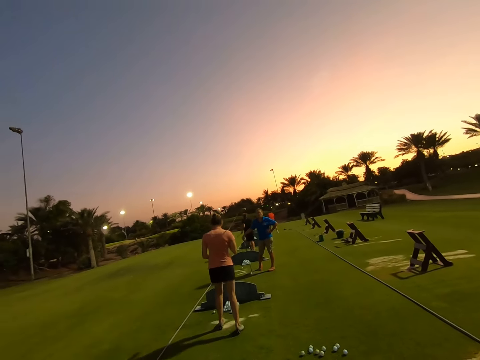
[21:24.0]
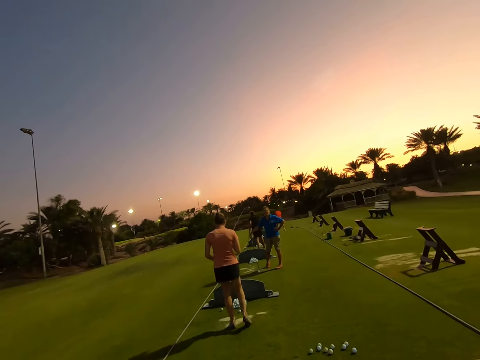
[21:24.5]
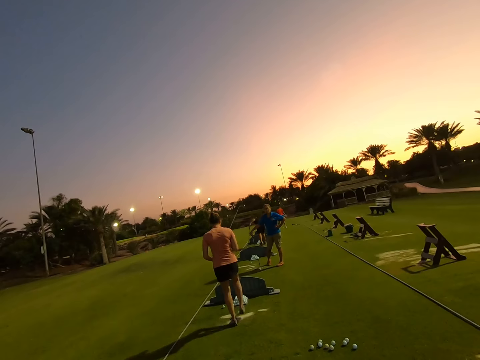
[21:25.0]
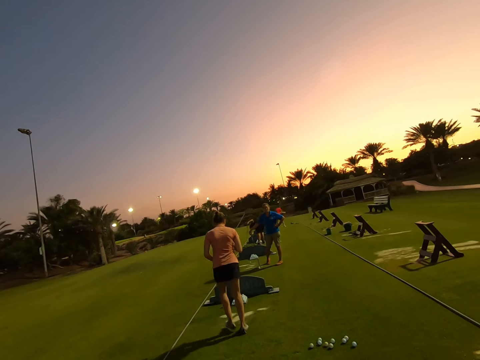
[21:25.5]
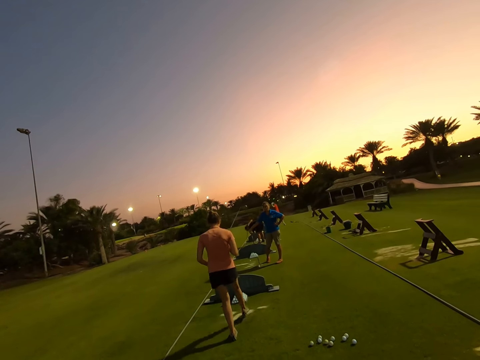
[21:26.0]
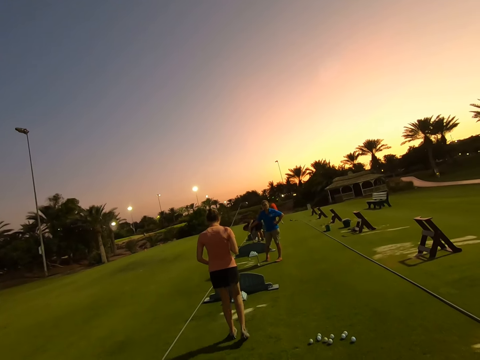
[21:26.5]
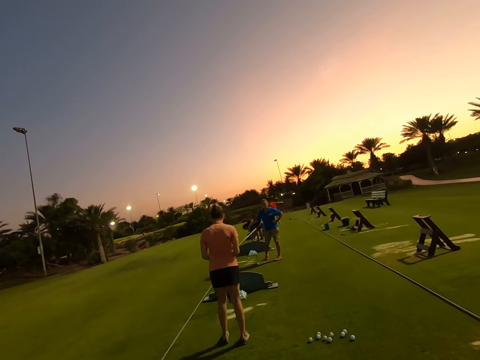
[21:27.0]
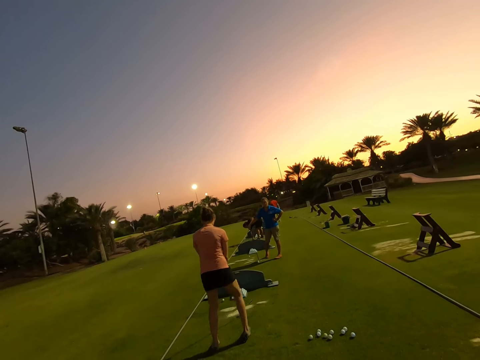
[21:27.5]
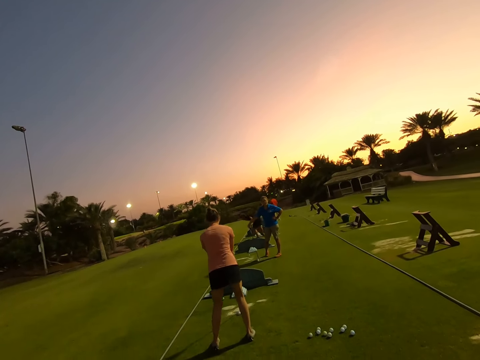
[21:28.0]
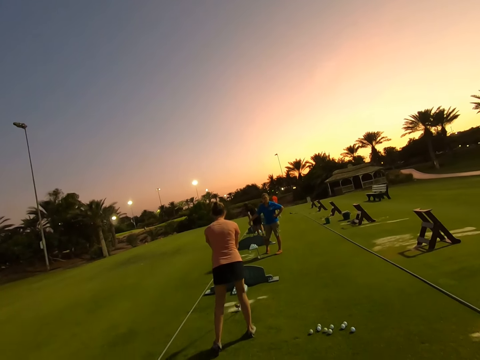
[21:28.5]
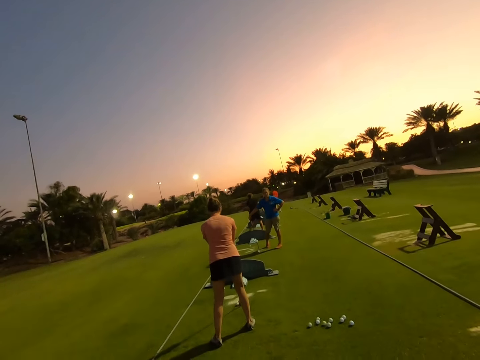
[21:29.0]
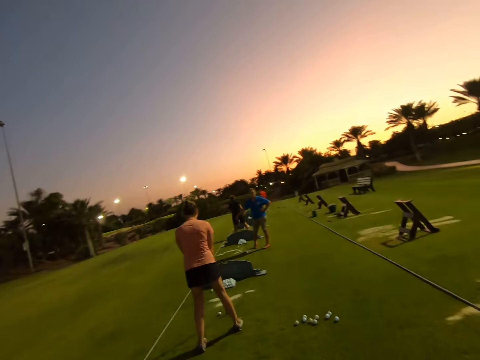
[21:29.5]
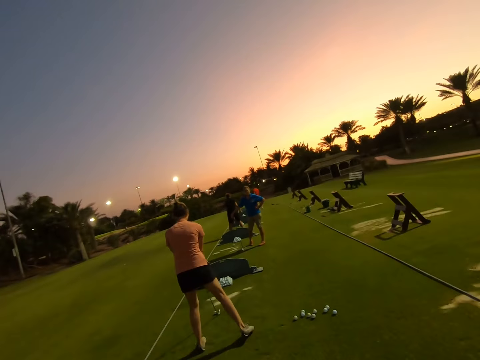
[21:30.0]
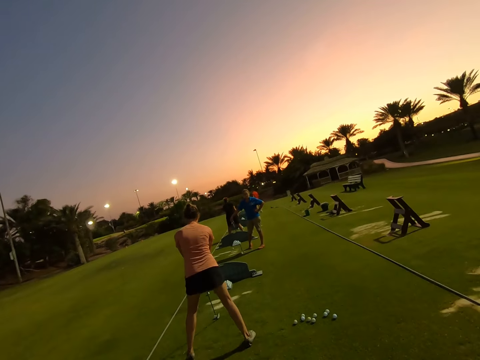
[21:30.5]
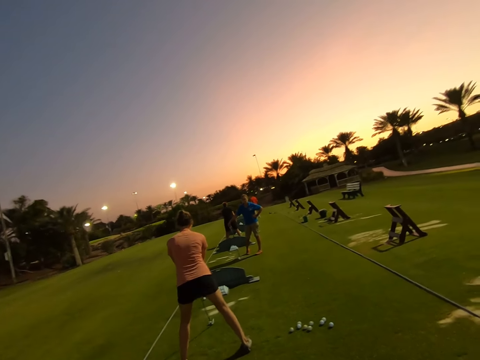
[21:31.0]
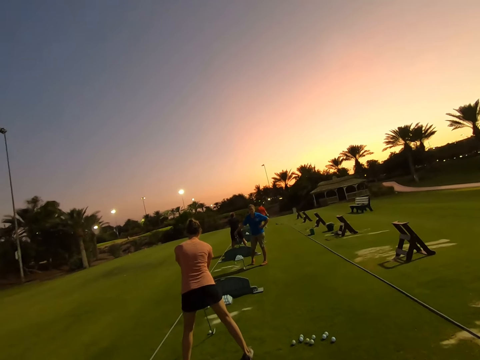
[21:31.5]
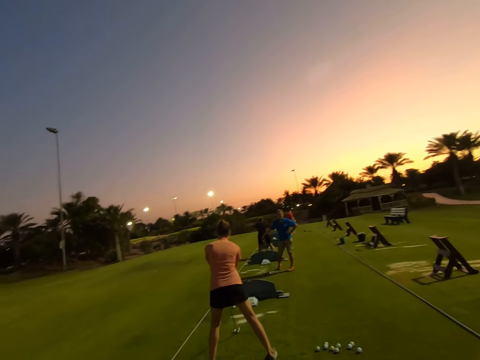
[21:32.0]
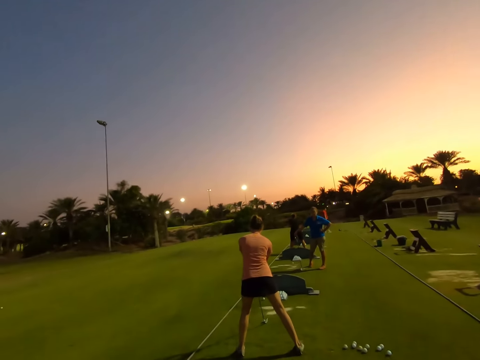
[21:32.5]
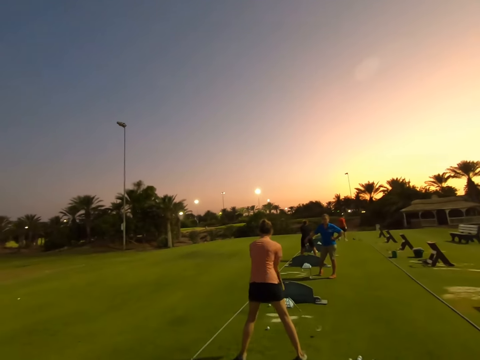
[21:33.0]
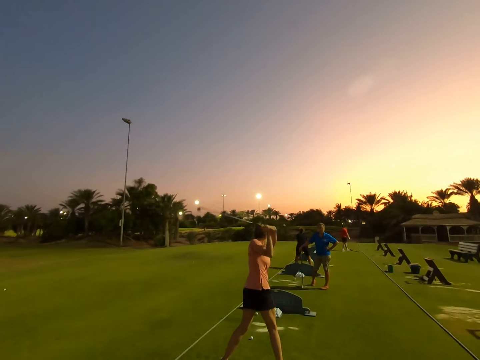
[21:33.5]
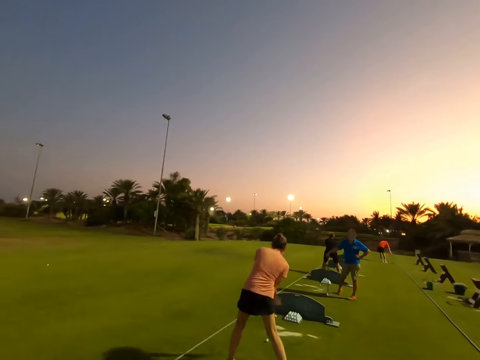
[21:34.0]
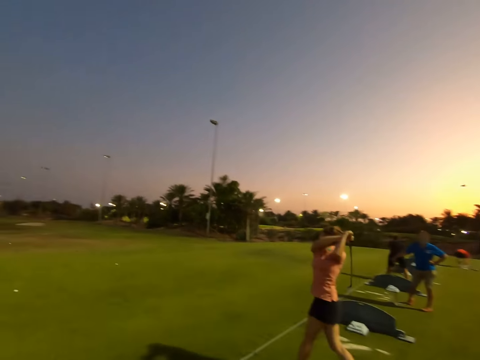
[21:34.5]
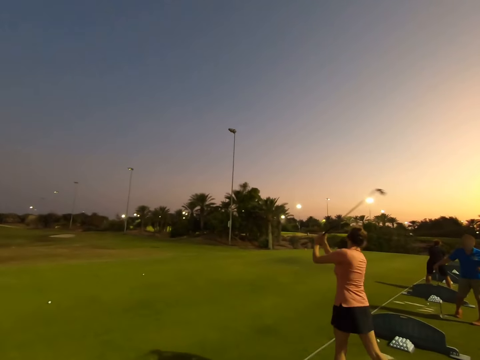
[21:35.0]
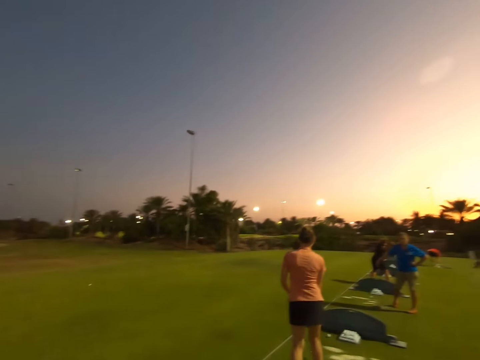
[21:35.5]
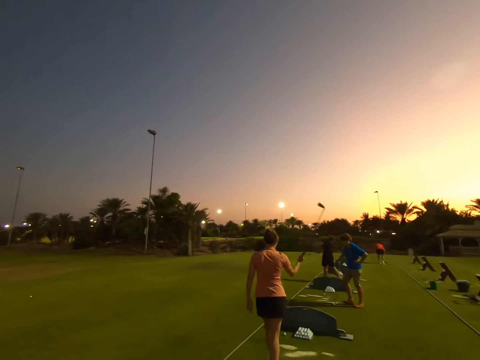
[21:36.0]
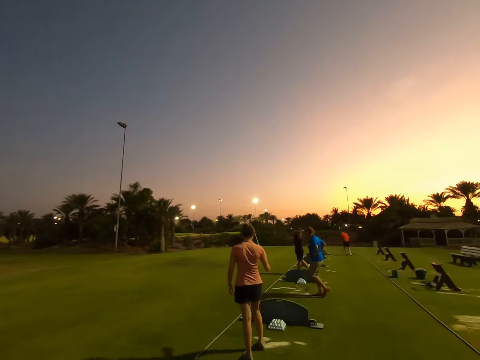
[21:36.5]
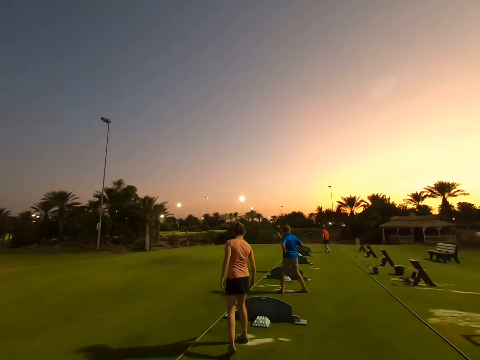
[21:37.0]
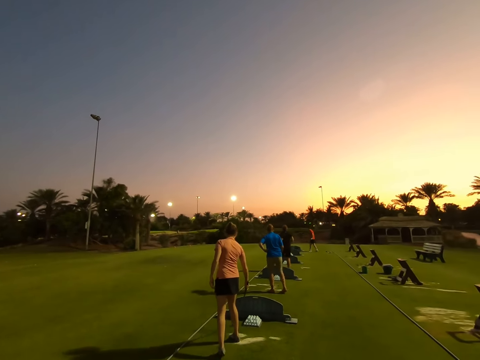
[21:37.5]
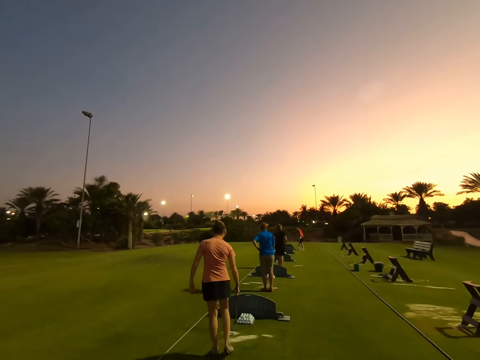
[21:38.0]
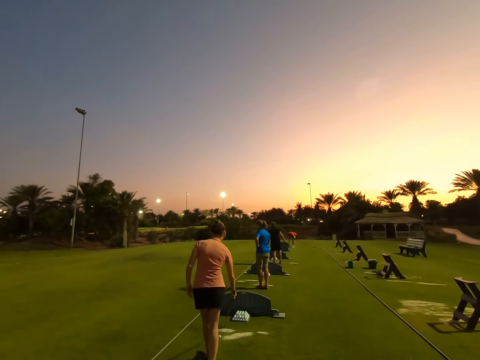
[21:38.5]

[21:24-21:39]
A woman kicks on something. The woman sways the stick.

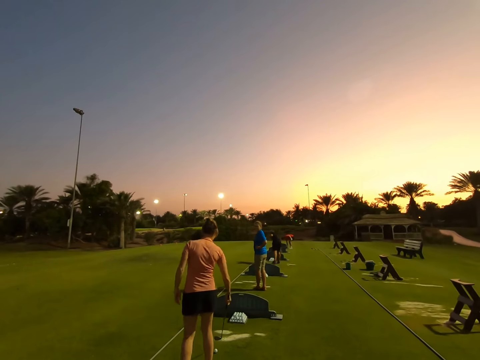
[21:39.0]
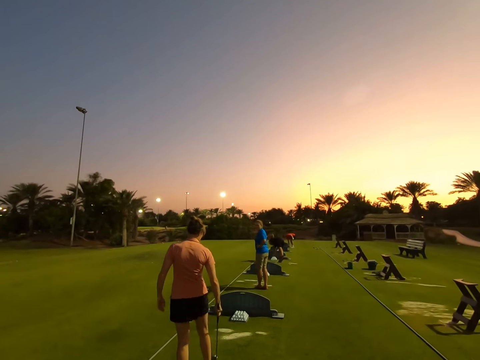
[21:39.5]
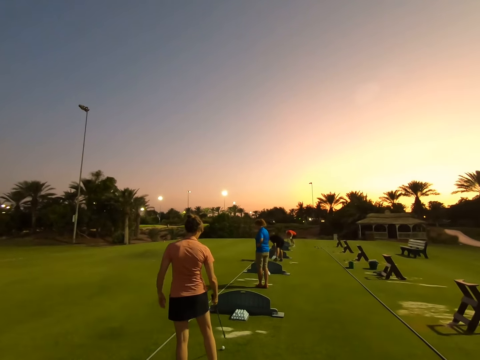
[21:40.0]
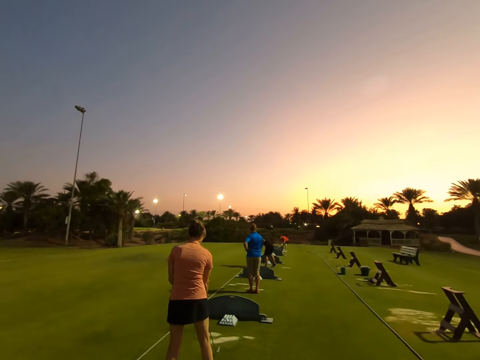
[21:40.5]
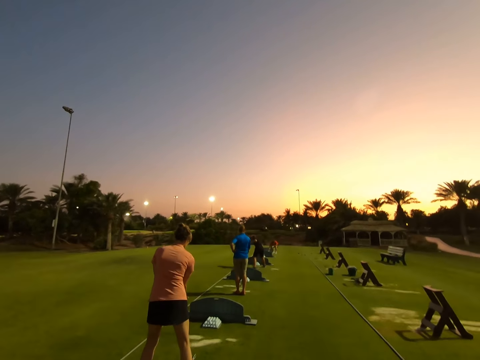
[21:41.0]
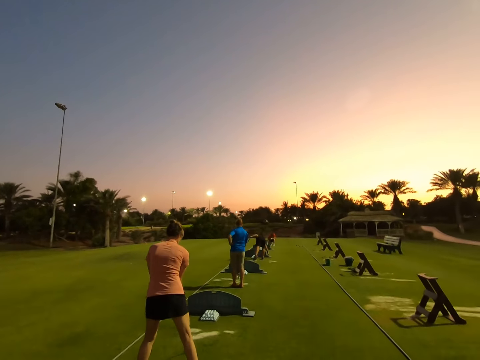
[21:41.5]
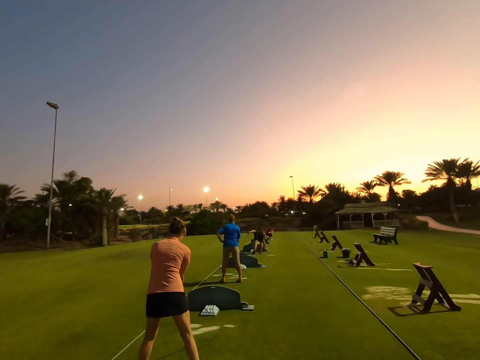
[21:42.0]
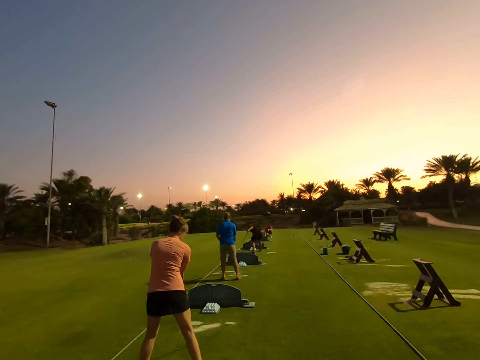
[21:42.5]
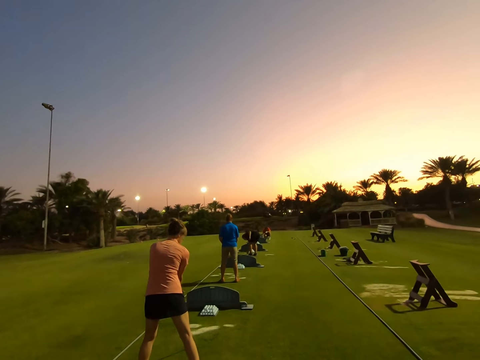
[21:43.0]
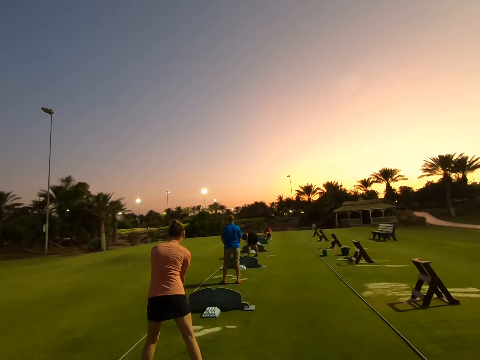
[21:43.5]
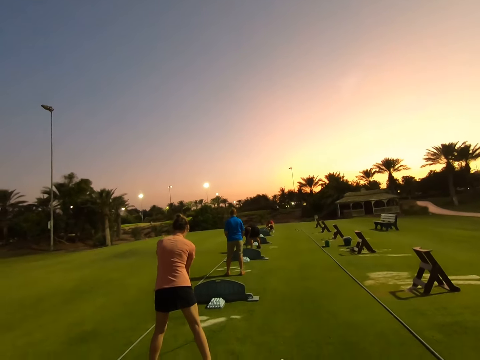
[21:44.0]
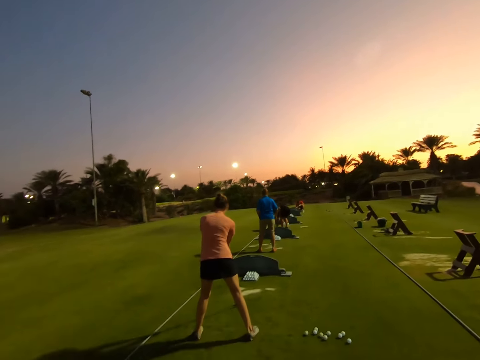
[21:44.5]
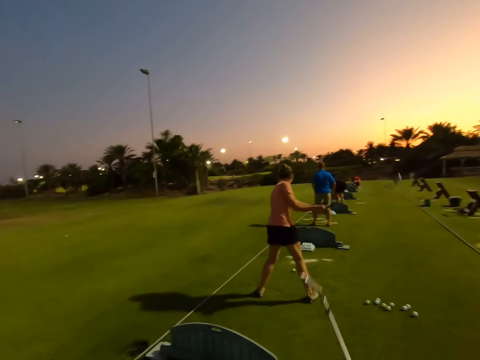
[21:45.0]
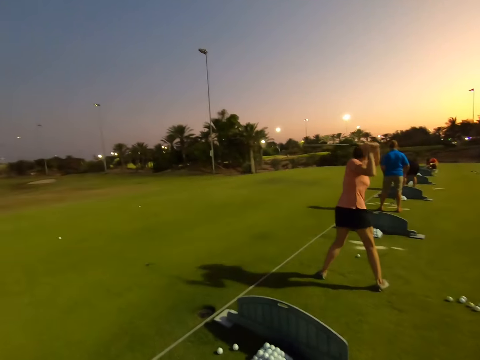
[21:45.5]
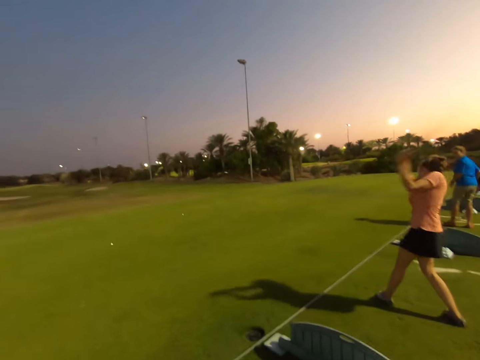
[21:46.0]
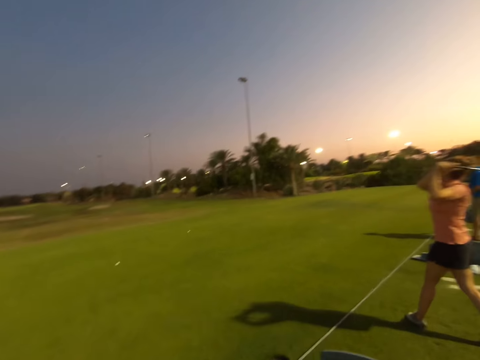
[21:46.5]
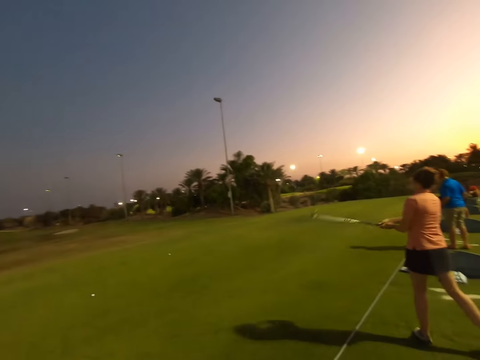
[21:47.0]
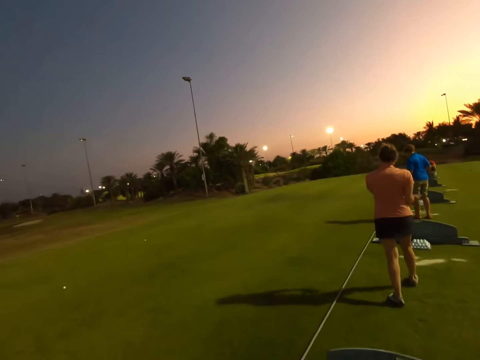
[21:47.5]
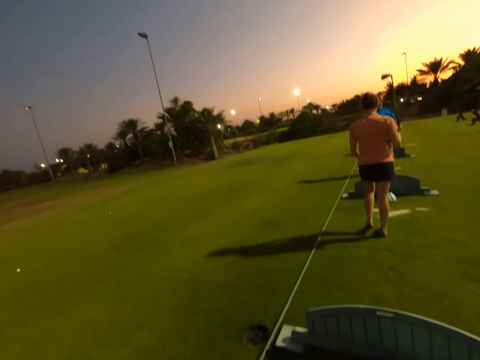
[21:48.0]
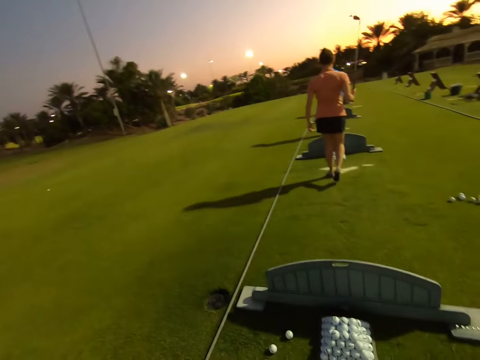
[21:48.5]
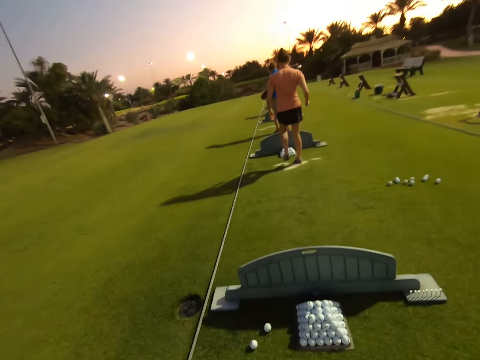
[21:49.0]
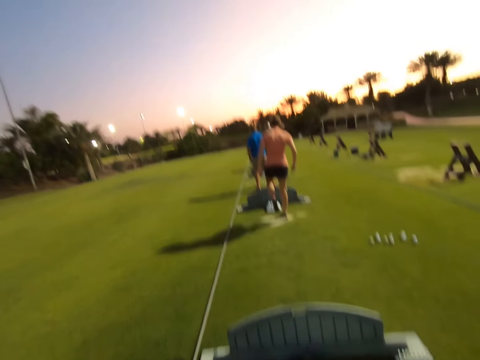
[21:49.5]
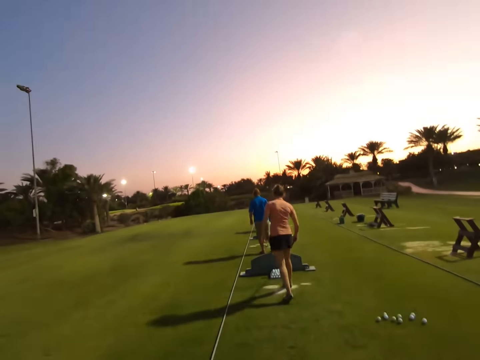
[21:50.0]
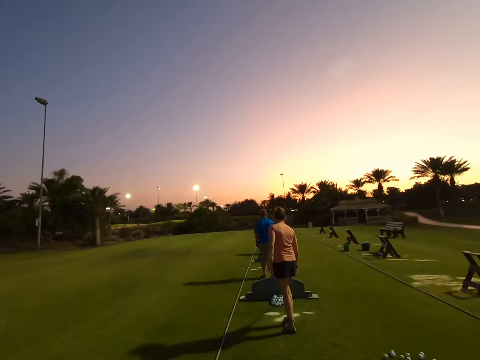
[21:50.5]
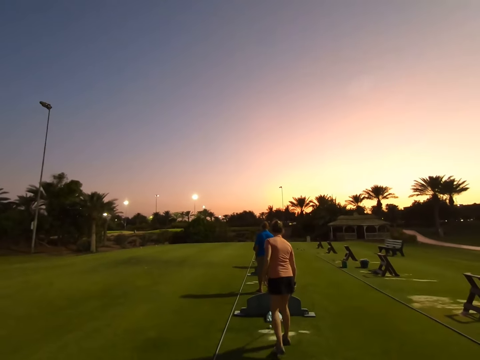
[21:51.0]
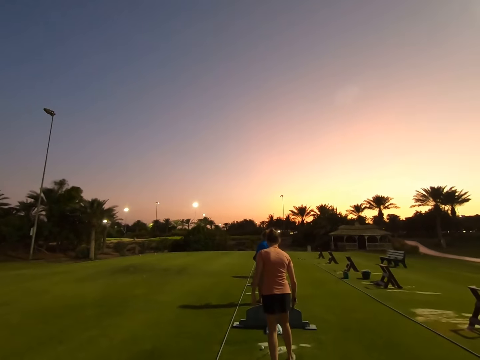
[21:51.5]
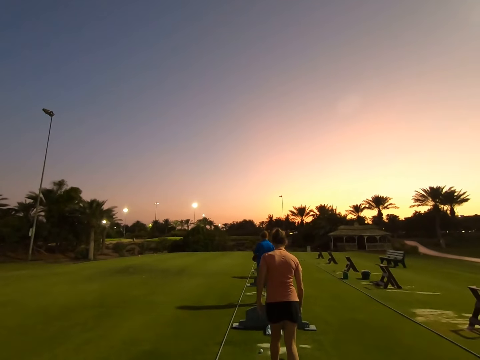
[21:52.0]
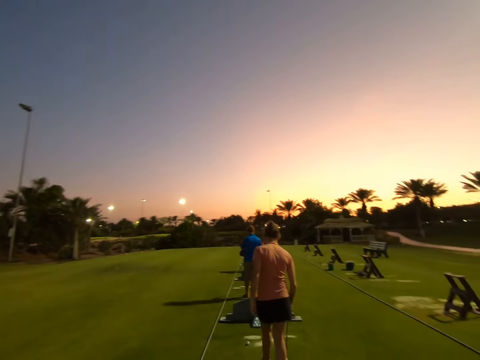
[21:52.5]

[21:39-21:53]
A woman hits the ball. The camera wearer plays golf.
